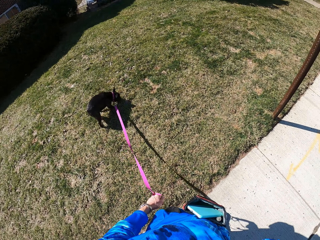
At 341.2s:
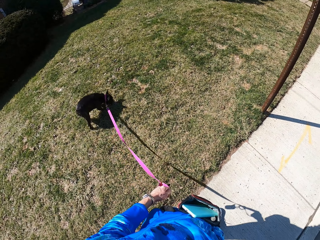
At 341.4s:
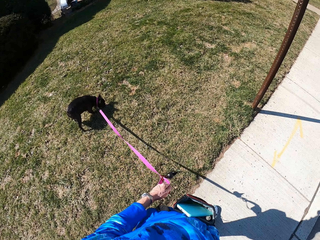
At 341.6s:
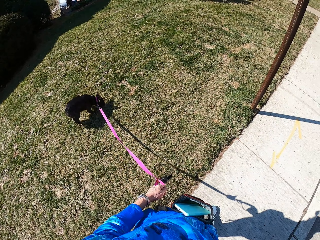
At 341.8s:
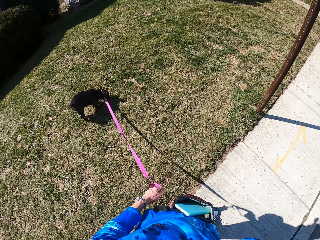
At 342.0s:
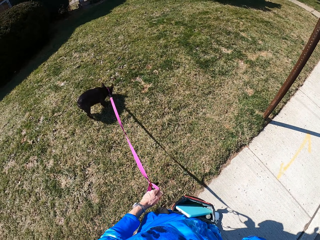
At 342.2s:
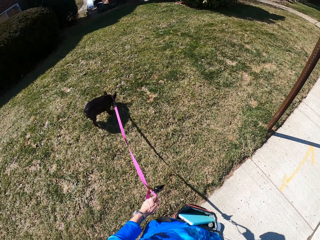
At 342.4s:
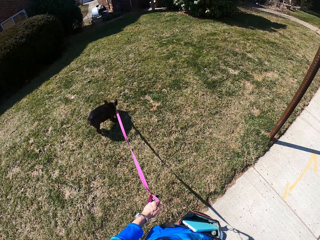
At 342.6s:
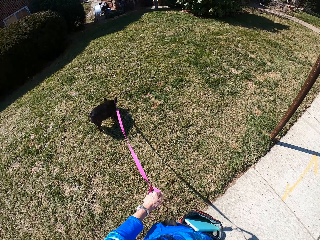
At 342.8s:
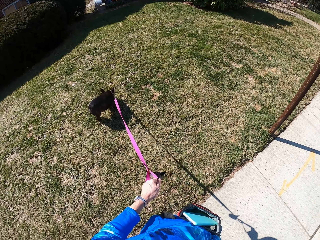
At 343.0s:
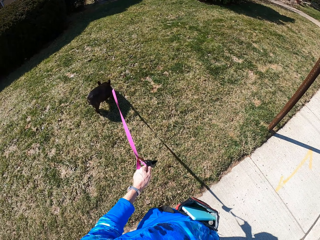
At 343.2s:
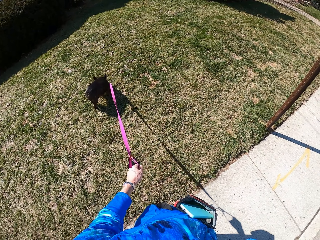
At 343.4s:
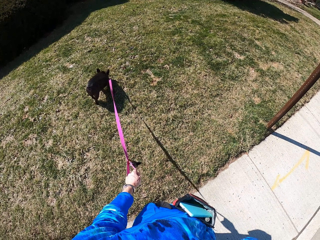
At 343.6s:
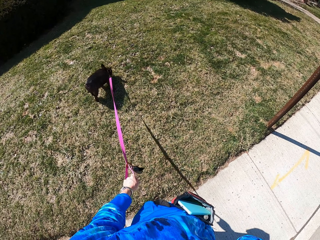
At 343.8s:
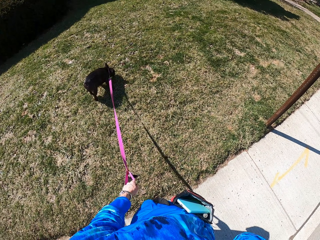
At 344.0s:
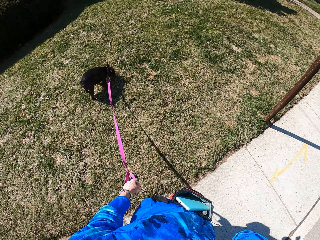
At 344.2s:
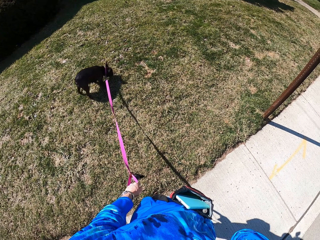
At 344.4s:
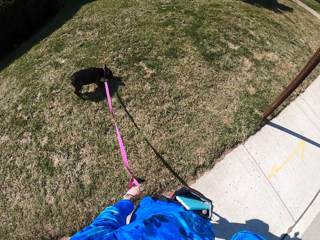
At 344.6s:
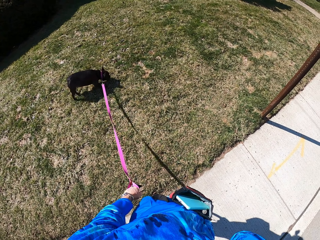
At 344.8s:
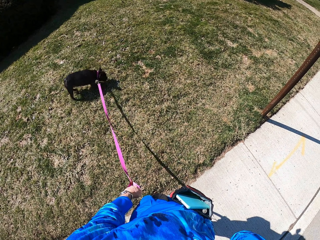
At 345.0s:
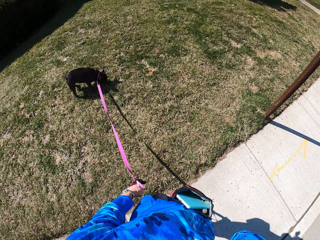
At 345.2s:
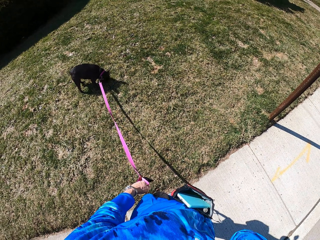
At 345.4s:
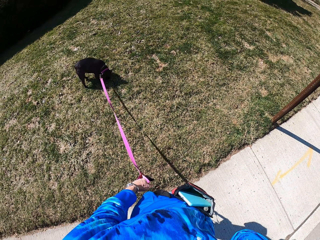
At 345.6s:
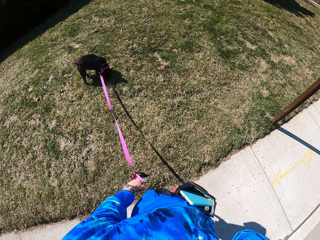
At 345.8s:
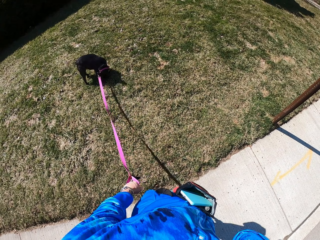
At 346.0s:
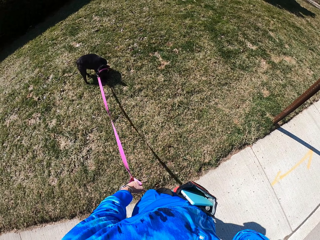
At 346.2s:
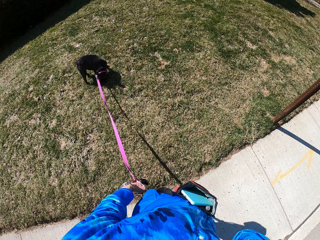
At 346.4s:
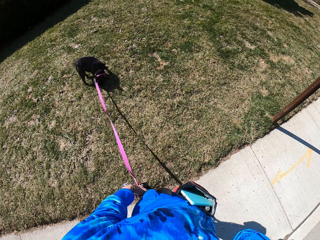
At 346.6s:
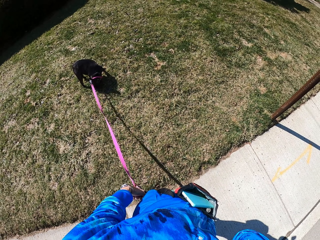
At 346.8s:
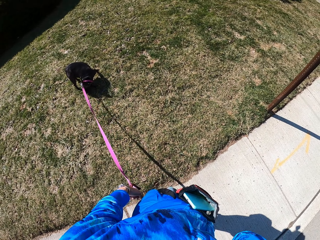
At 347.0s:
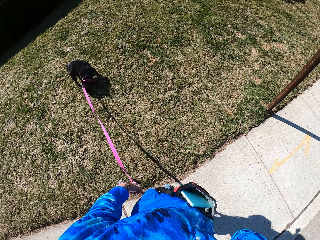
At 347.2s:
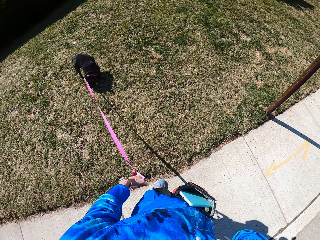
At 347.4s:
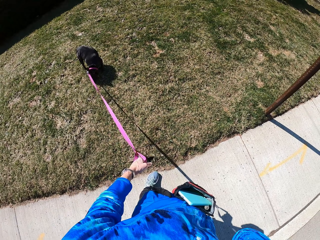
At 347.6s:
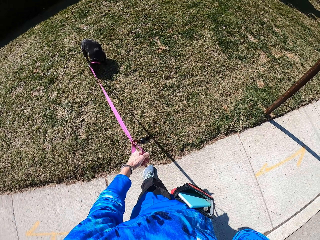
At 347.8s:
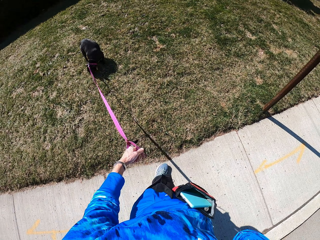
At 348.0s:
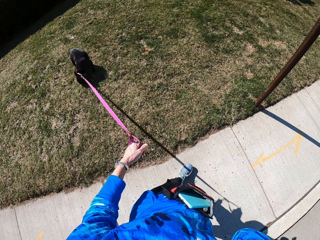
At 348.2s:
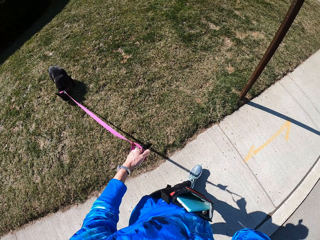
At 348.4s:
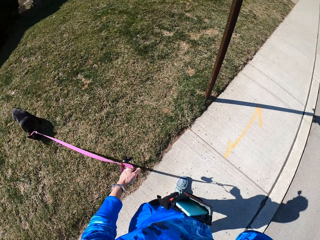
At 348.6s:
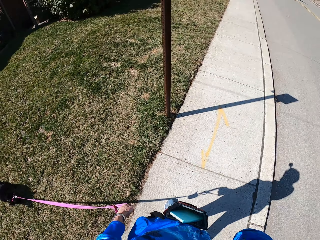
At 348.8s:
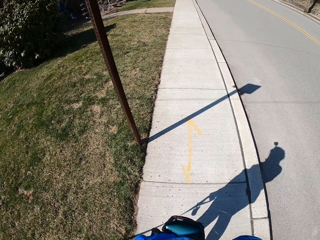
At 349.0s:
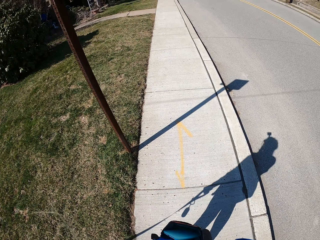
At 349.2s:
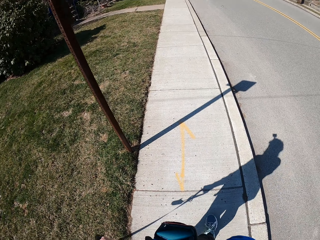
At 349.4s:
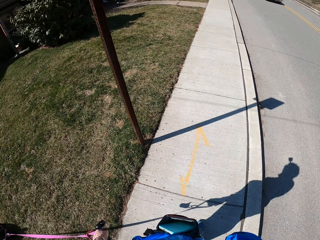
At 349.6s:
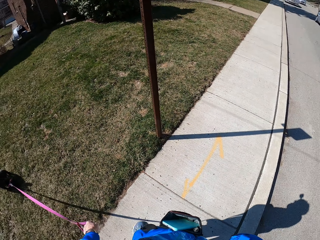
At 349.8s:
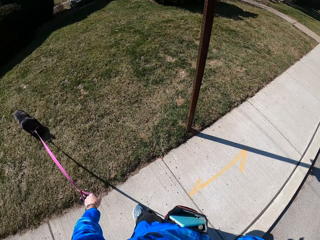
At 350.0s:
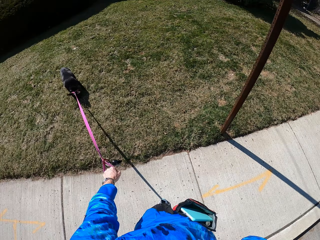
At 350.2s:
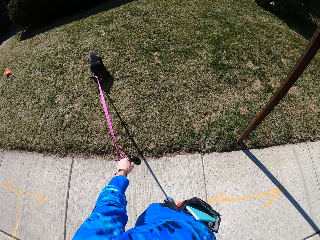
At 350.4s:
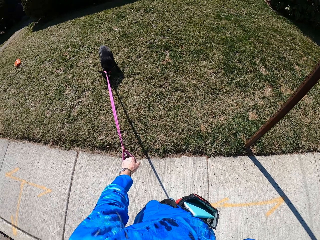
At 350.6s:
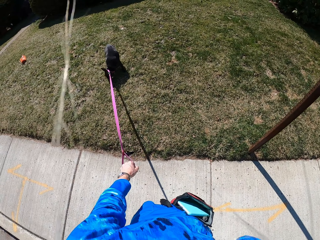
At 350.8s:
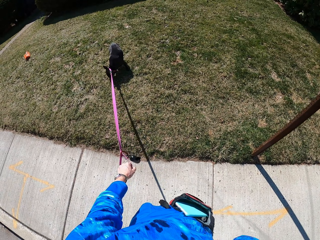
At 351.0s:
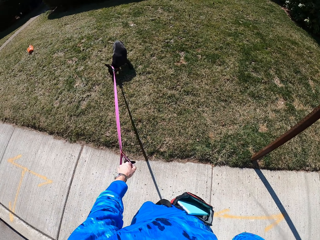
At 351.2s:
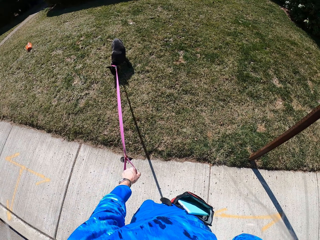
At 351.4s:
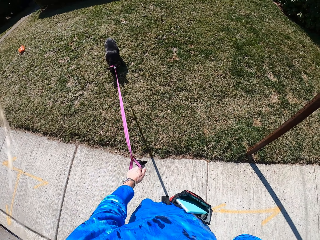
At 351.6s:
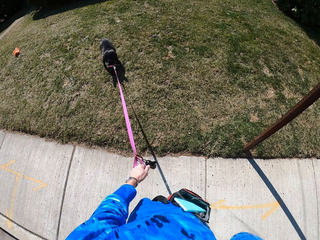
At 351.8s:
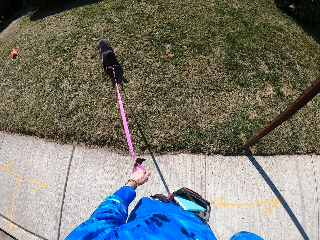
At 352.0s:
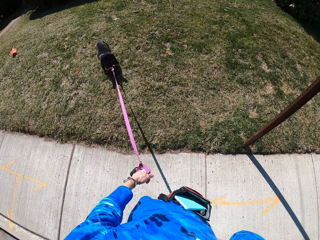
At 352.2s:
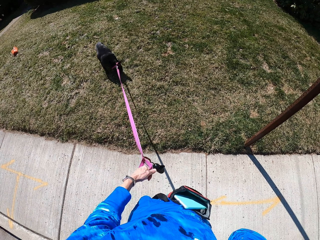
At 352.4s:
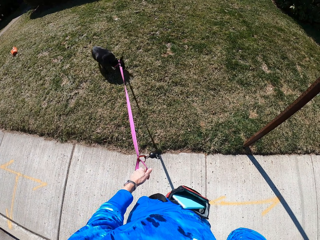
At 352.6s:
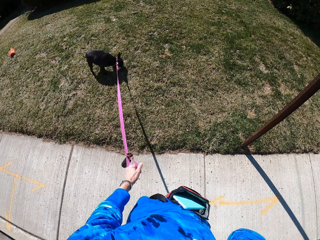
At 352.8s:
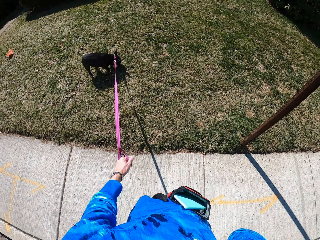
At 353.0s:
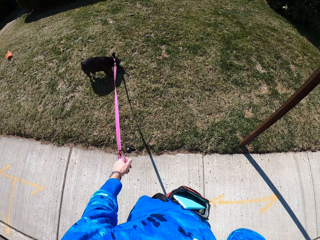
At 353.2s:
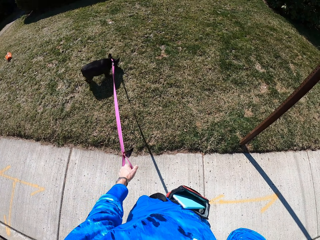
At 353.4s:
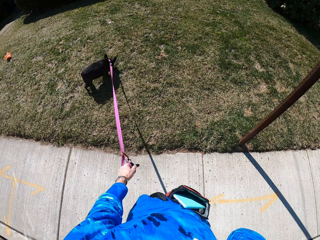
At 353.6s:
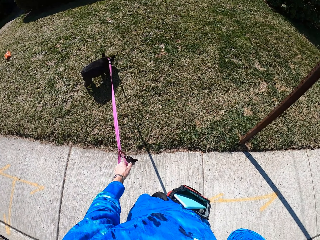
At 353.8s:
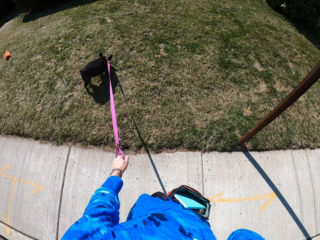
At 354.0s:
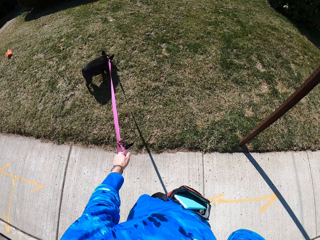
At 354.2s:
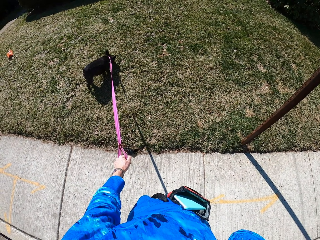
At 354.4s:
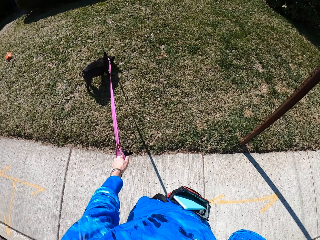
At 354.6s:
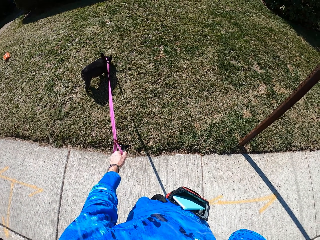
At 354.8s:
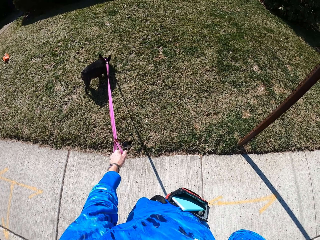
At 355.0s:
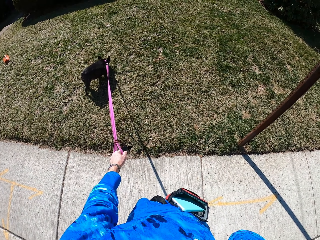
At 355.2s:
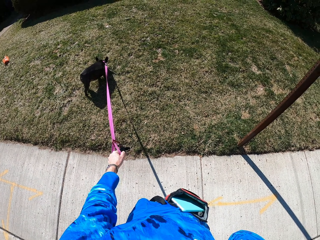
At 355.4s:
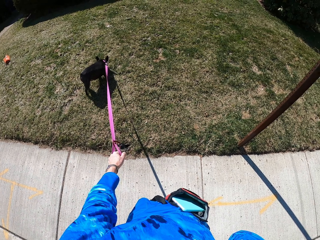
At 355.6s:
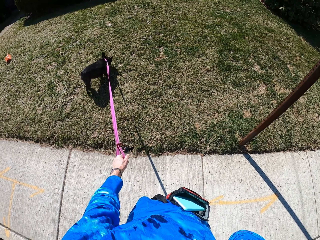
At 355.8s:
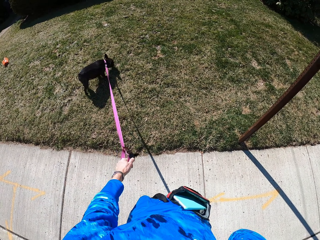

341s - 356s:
The camera wearer holds the dog leash. They pull on the dog's leash. They walk on a sidewalk. They look around. They turn to look at the dog. They look around again. They pull on the dog's leash. They hold the dog leash.

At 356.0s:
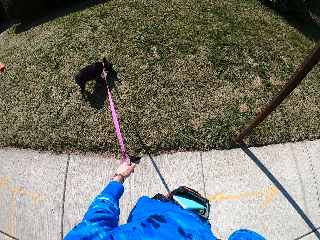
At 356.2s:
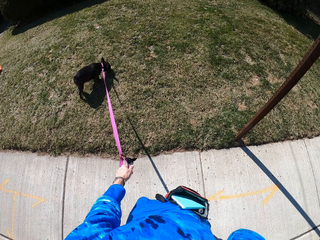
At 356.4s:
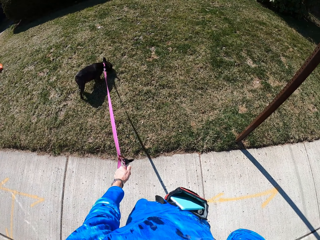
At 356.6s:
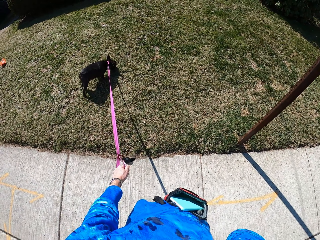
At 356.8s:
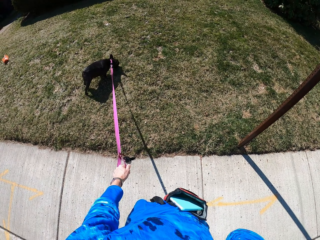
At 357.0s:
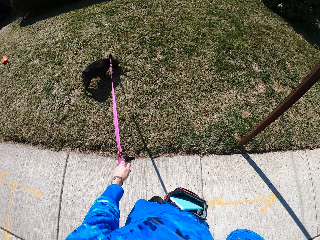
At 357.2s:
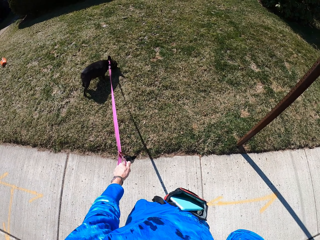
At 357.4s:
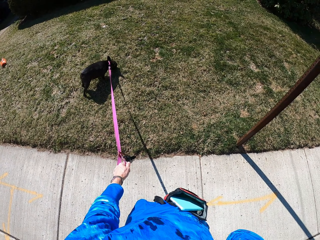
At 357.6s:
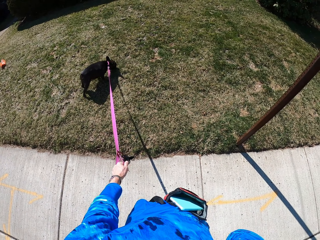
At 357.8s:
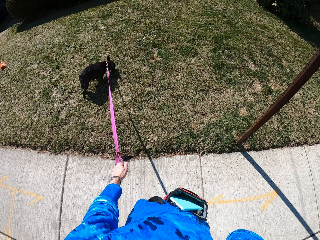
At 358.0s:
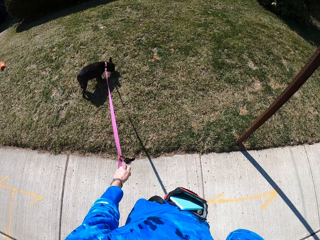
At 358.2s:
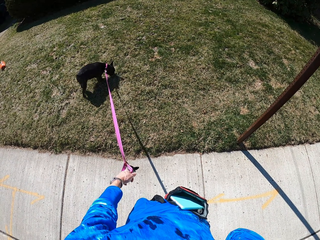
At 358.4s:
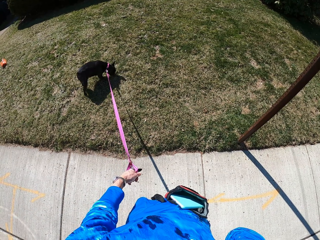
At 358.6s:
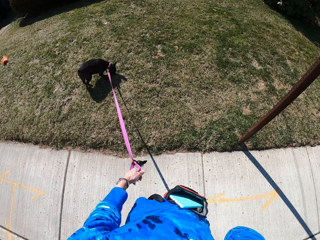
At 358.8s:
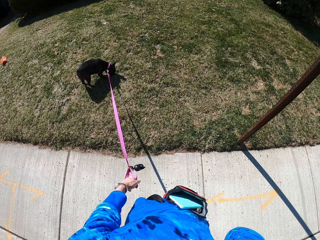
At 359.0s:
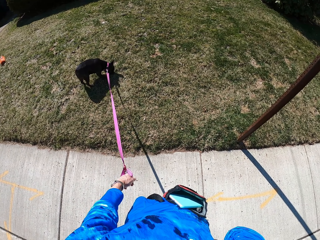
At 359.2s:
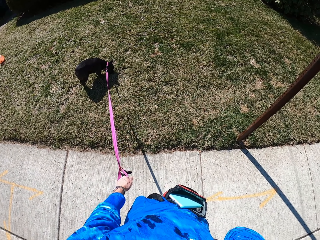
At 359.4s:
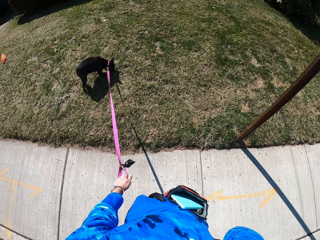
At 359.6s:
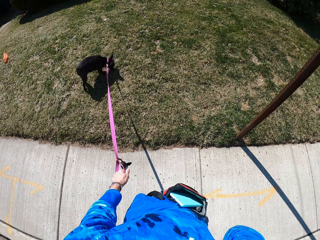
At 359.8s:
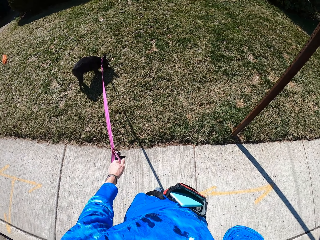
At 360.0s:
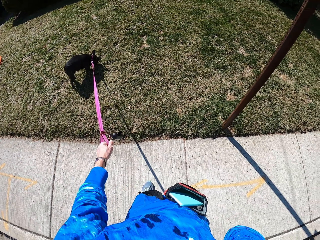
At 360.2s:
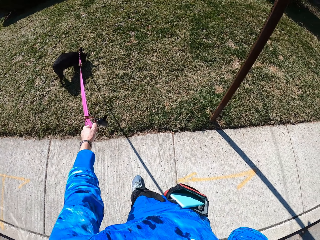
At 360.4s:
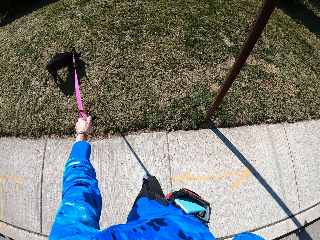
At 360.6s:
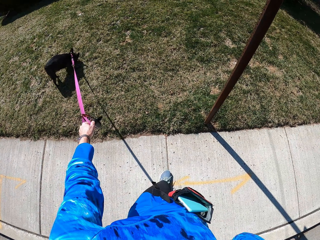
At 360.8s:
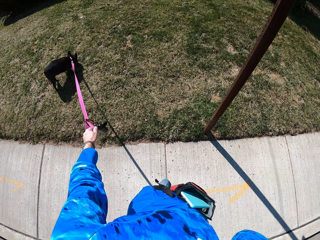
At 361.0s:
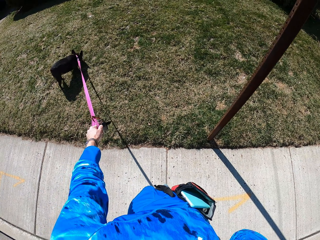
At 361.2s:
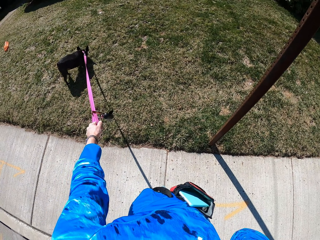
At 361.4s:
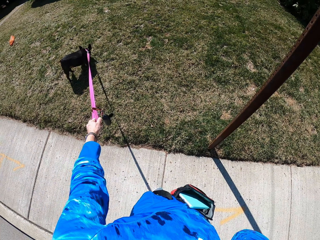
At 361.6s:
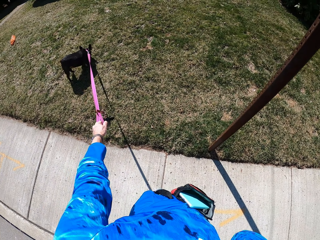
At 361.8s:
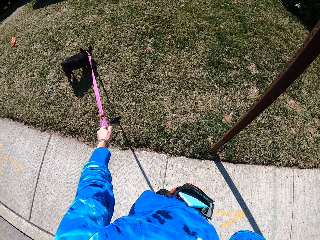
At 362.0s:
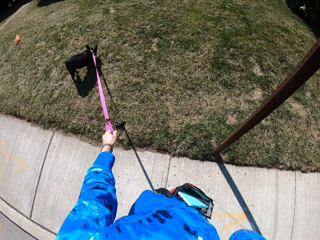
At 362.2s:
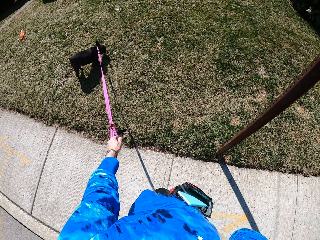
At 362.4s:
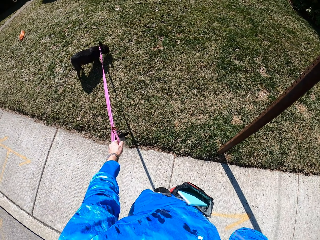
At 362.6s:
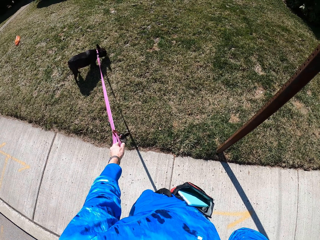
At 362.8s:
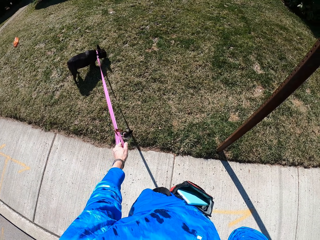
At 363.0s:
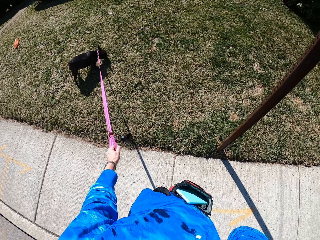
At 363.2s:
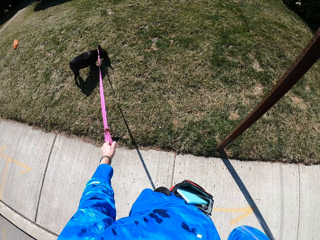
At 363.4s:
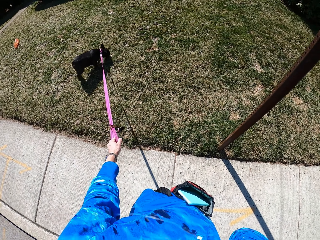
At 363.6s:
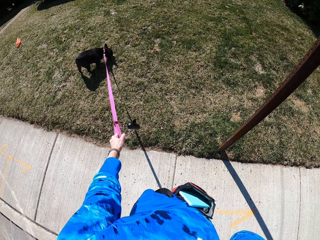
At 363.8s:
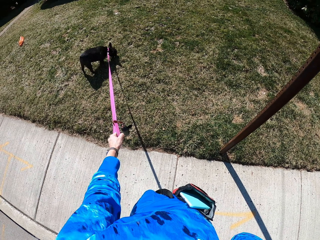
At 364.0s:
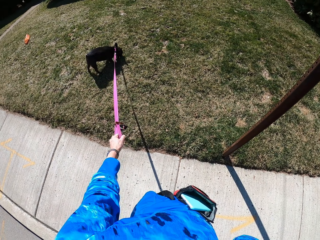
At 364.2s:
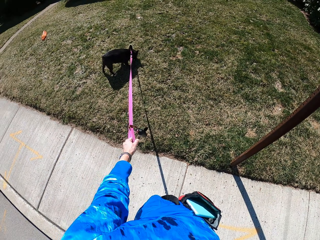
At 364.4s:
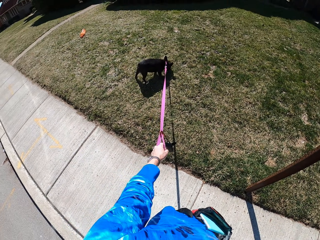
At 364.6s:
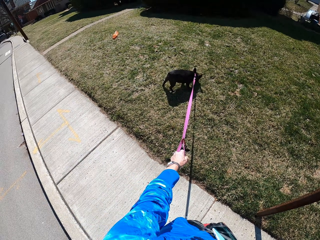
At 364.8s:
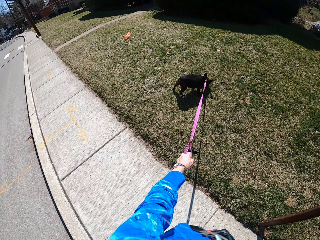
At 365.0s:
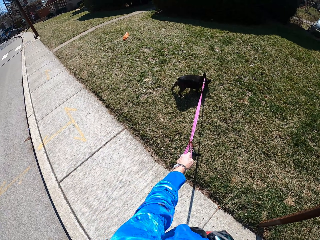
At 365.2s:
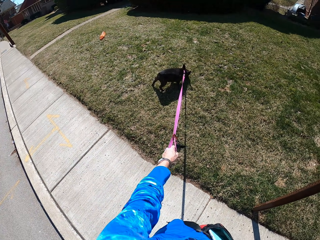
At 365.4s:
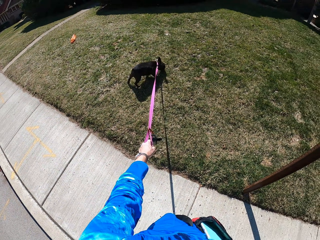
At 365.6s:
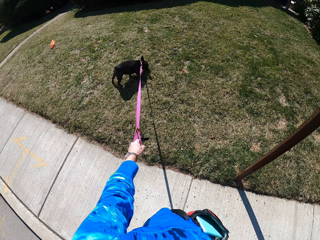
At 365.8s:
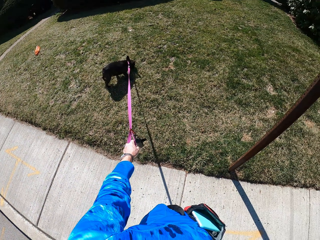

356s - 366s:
The camera wearer walks on a sidewalk. They turn to look at the dog. They pull the dog leash. They look around the sidewalk. They hold the dog leash.
